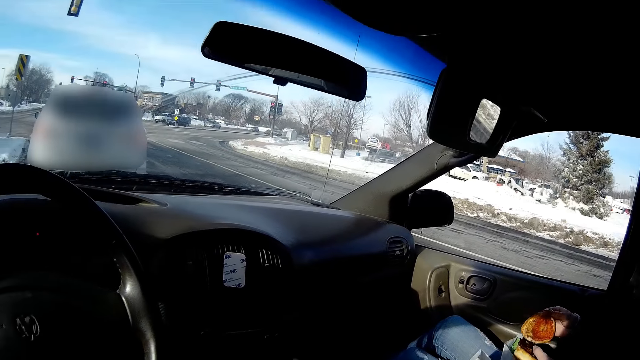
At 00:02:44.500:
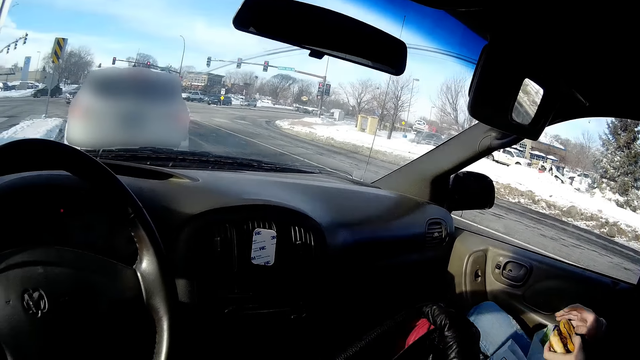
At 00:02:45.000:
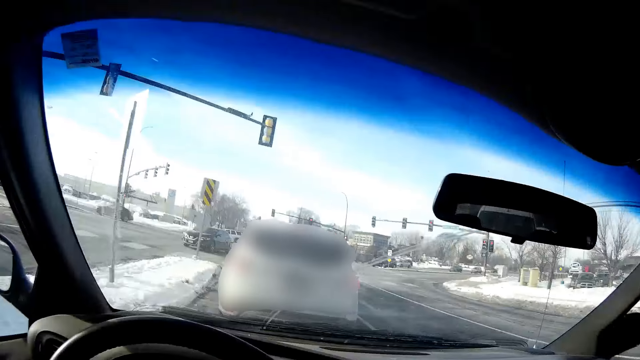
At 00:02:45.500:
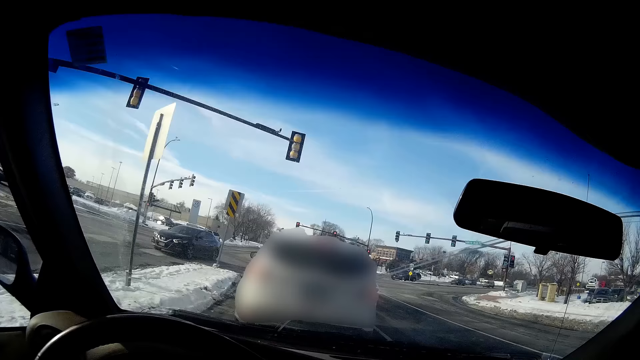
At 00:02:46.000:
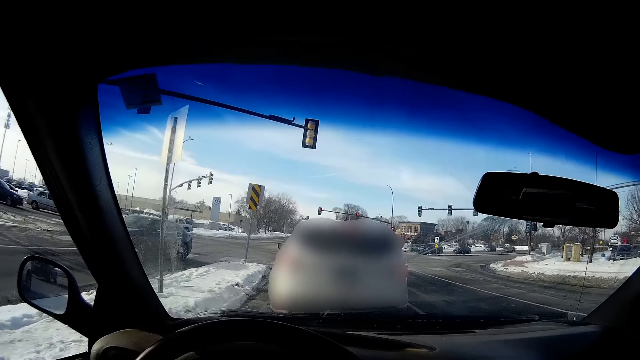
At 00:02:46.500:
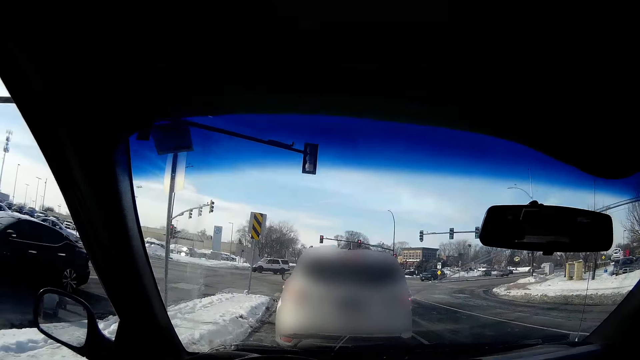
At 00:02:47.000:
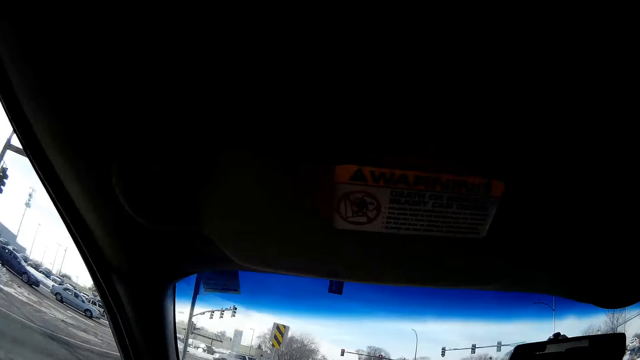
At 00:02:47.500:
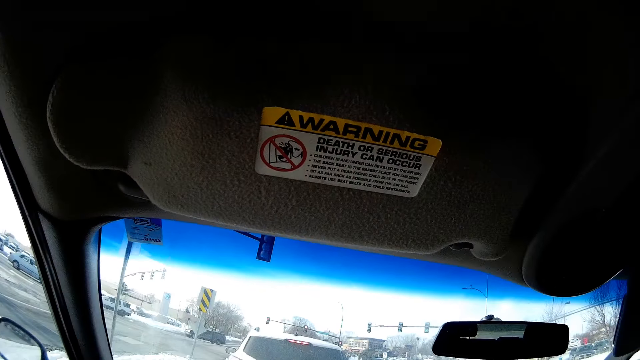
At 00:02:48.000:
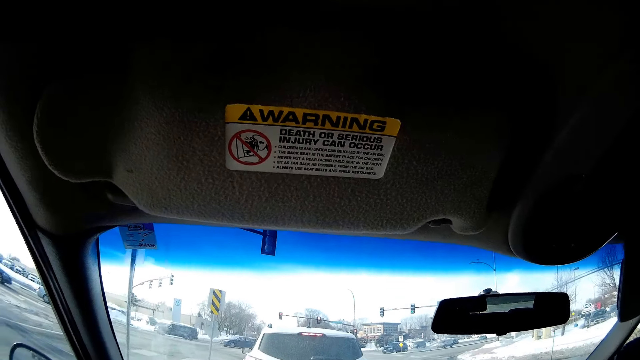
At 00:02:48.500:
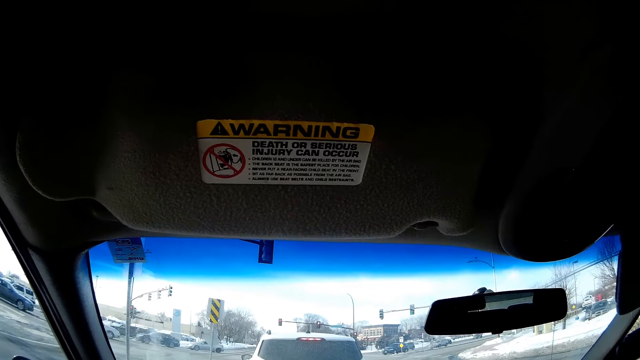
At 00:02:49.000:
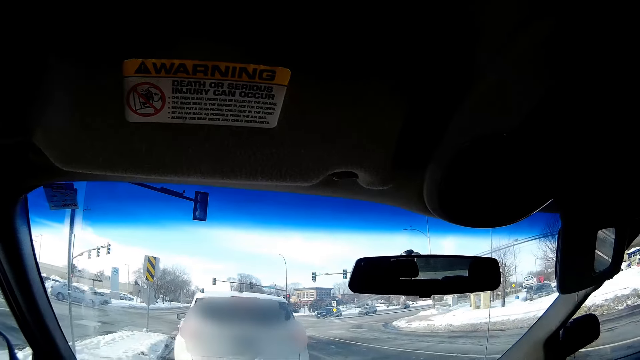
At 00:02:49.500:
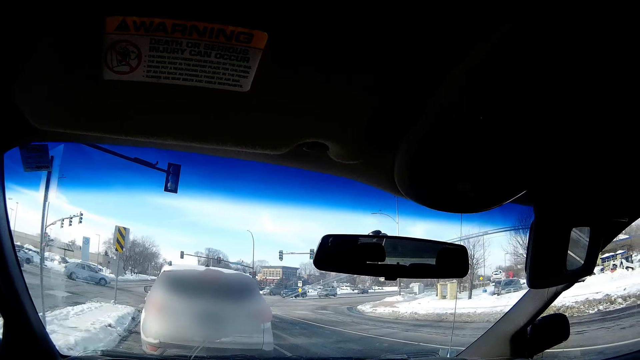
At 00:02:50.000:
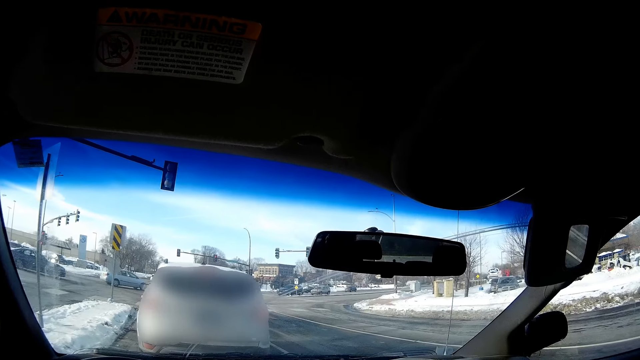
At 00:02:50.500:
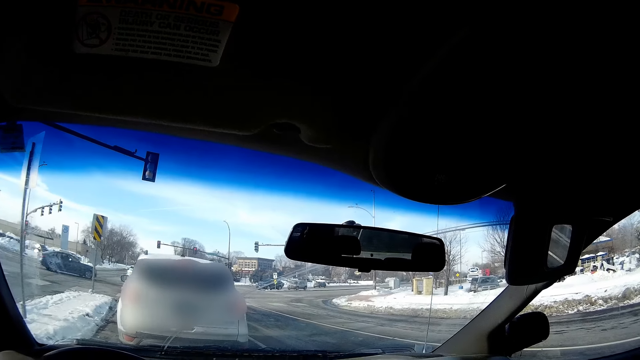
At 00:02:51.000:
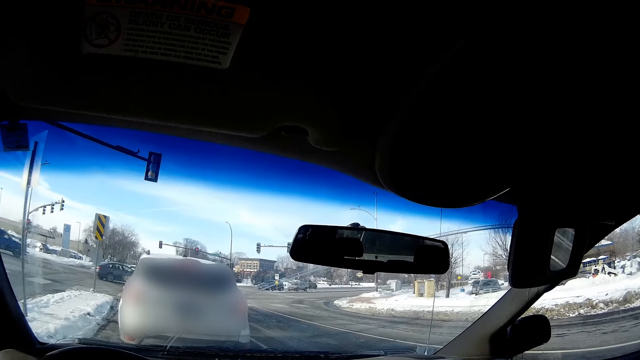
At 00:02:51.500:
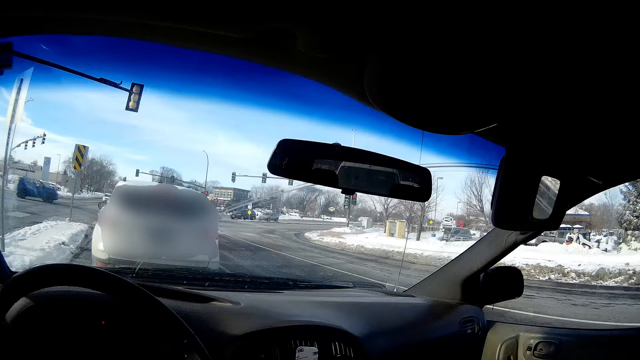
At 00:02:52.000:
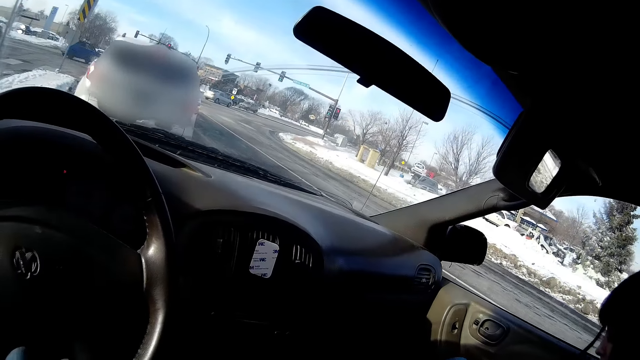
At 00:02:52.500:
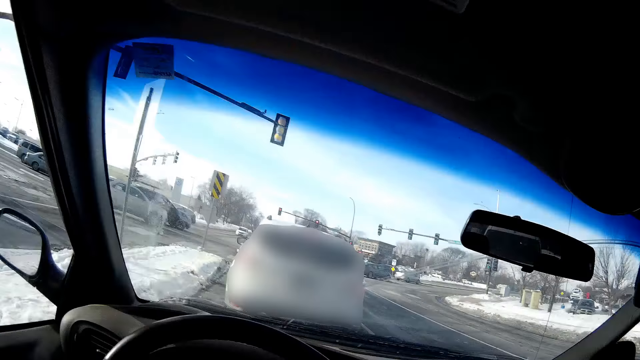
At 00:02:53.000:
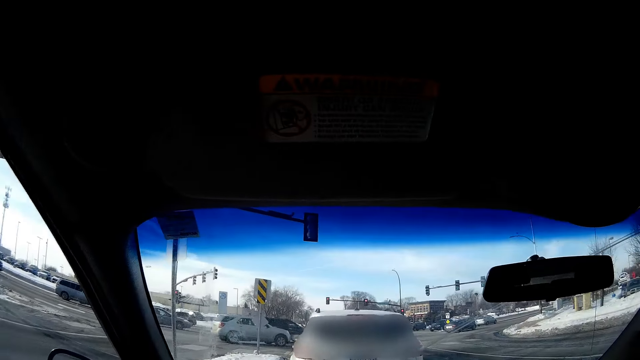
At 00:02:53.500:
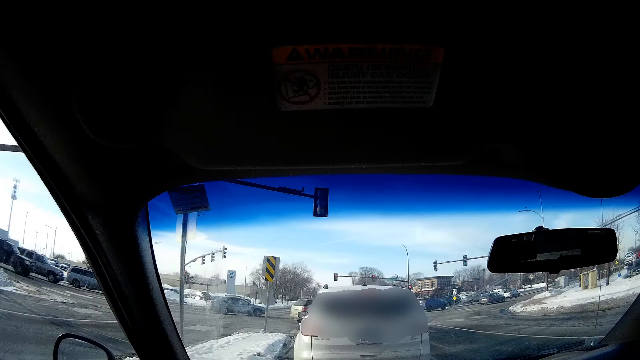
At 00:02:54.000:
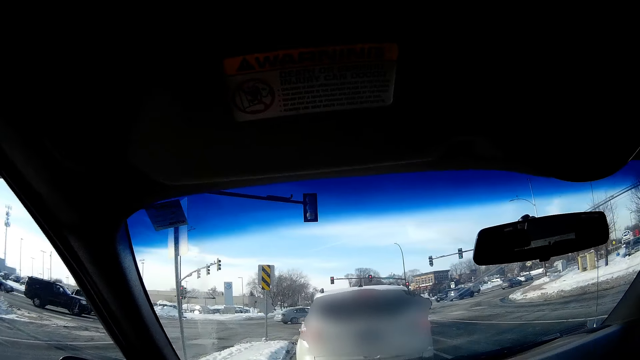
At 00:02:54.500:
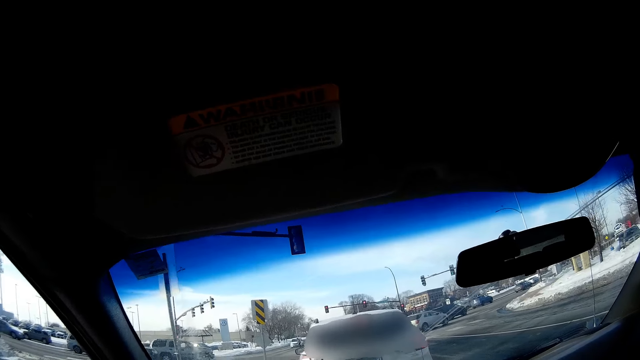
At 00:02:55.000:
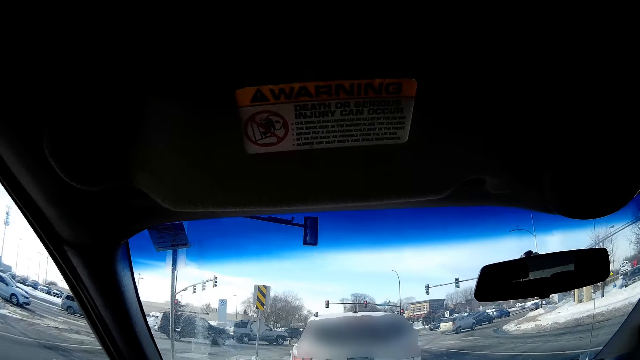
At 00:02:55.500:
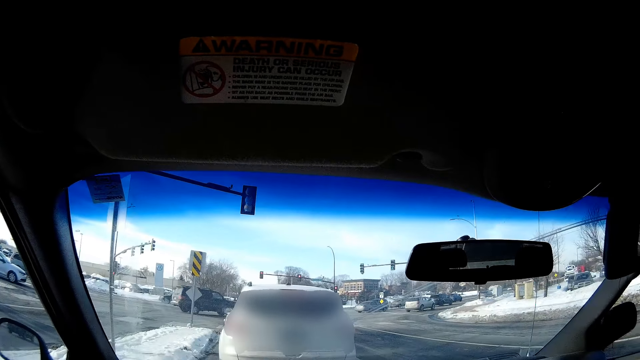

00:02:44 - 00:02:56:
A car drives past the camera wearer.

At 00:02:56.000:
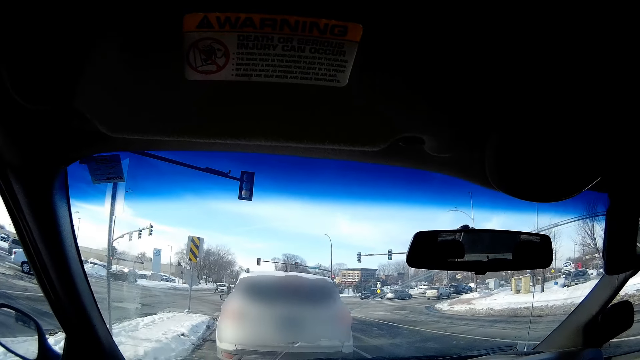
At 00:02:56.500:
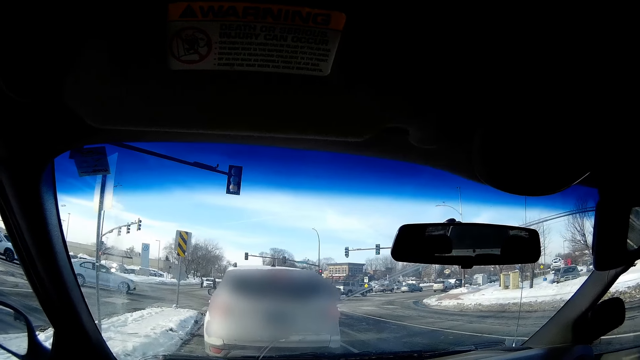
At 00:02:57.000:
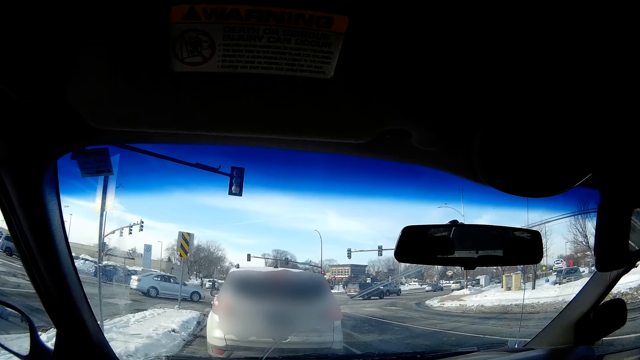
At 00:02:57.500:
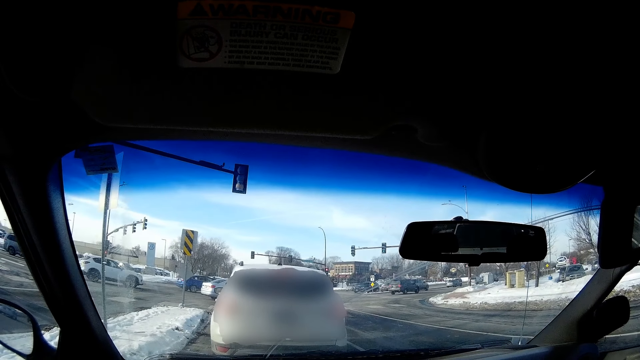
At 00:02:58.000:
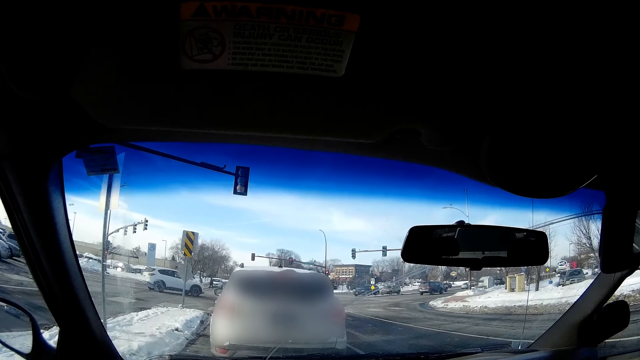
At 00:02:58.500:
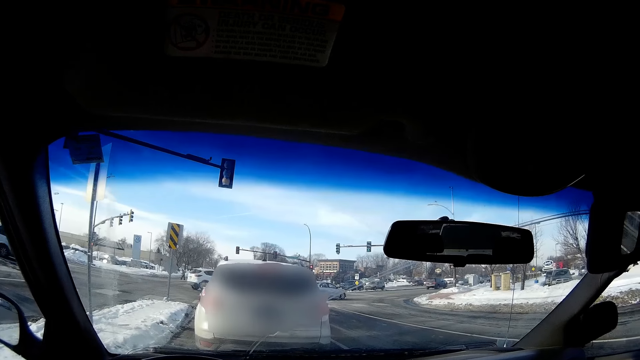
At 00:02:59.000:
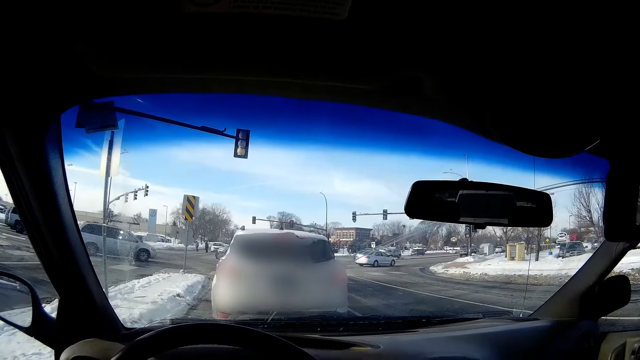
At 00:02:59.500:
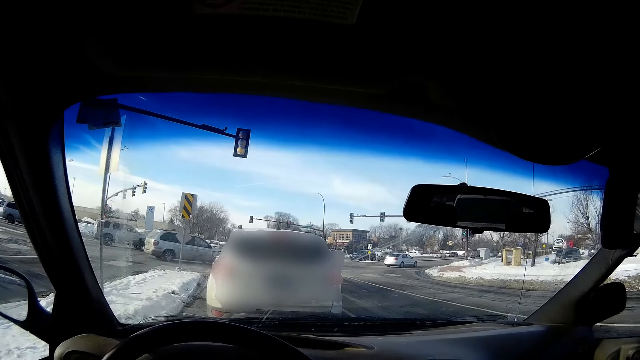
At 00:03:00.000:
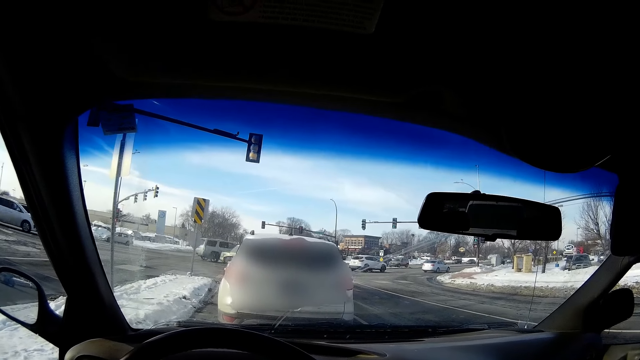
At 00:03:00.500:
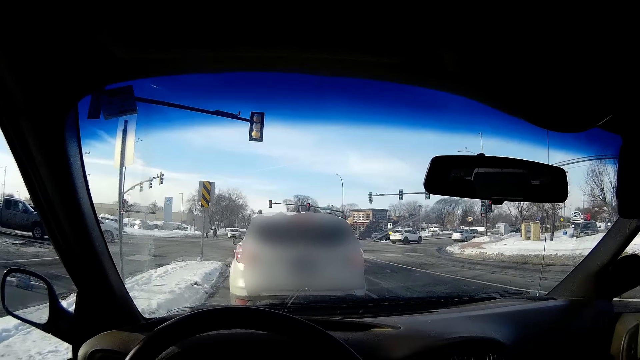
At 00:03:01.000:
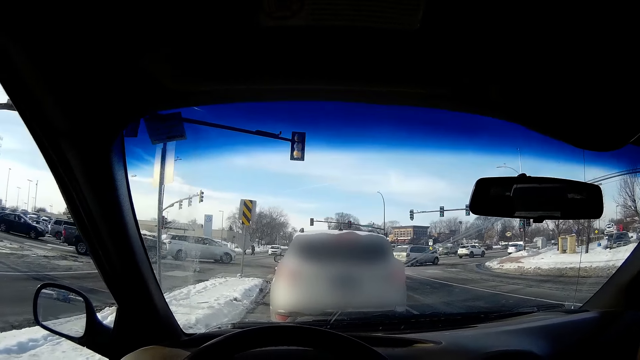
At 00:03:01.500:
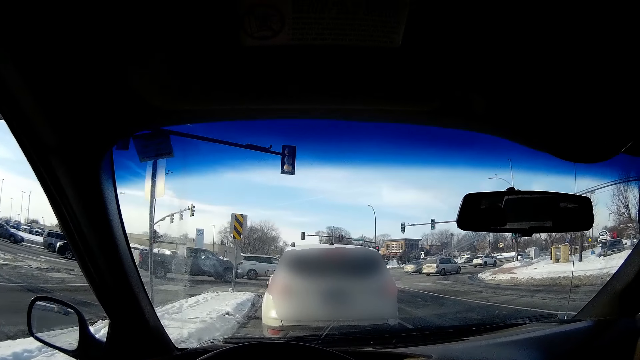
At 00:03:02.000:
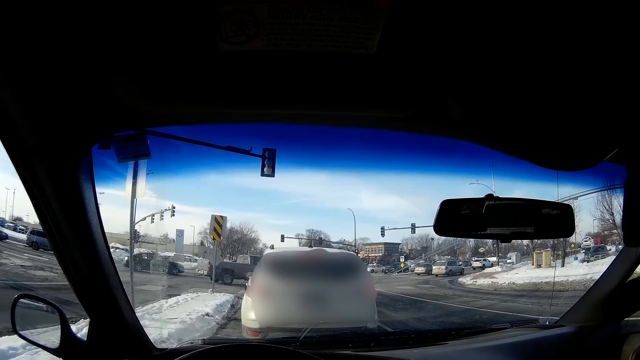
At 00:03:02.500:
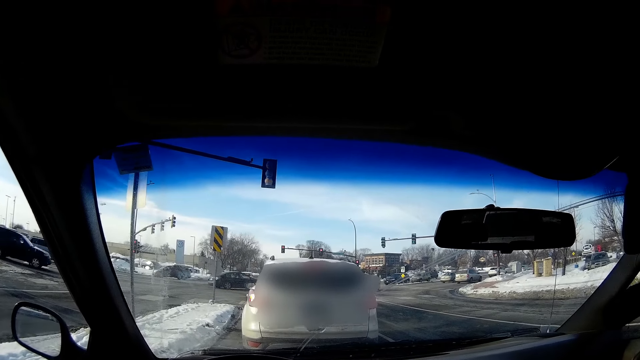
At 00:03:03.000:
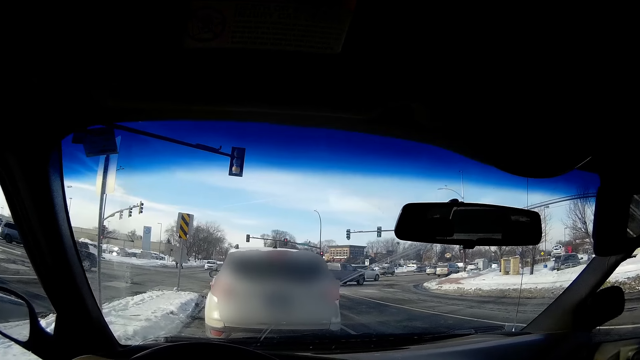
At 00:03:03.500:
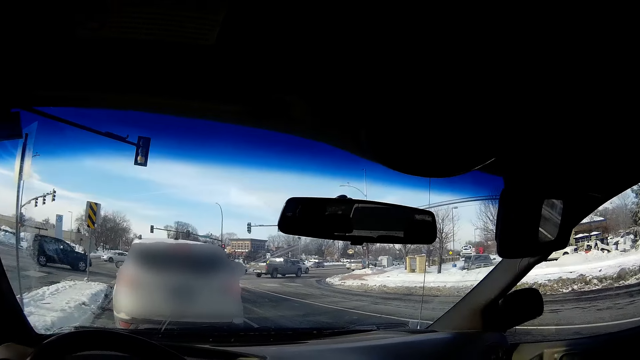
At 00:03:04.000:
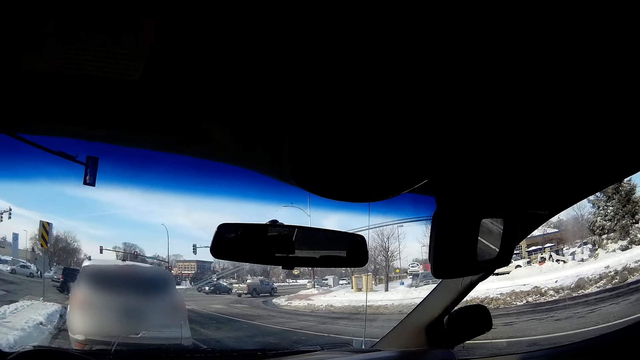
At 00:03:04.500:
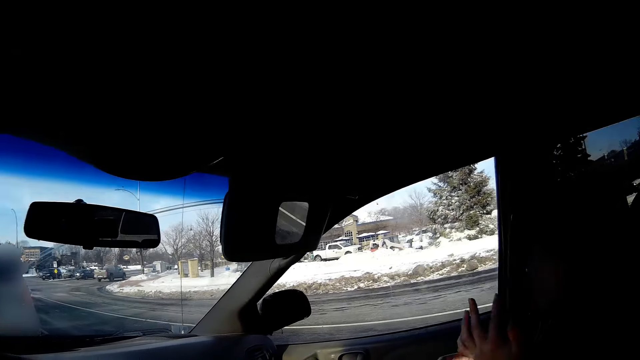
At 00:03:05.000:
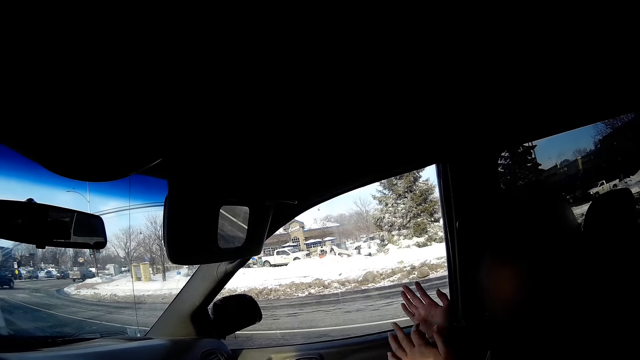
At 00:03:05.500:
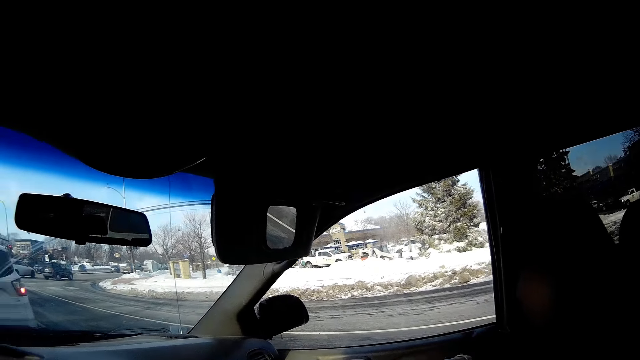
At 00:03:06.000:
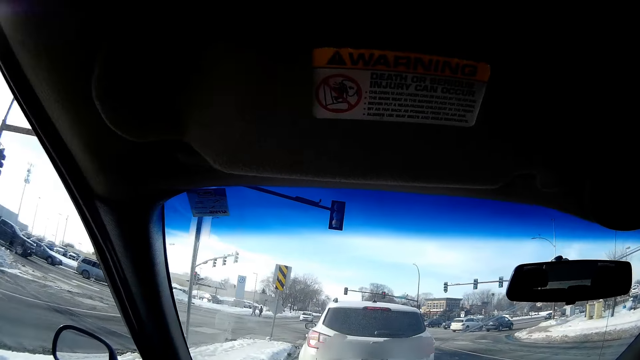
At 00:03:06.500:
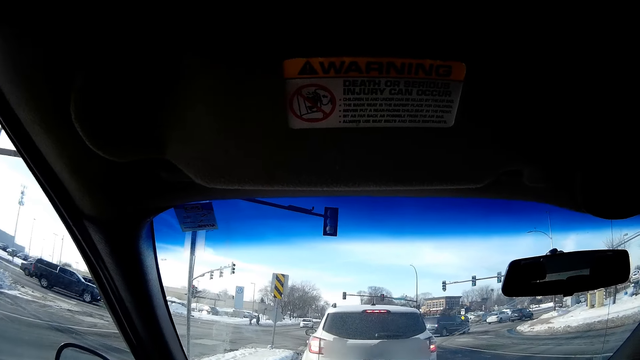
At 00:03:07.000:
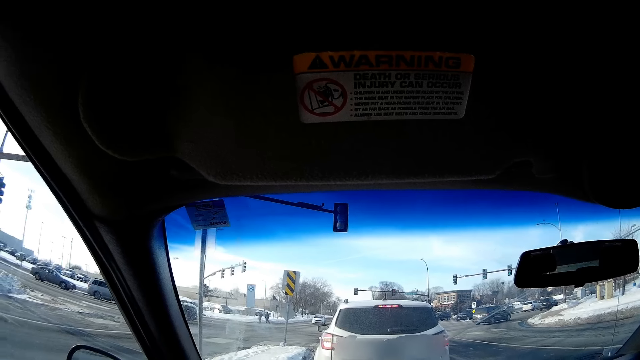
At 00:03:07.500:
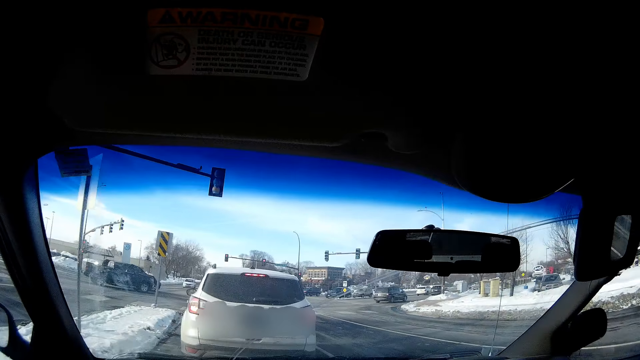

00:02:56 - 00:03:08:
The woman interacts with the camera wearer.
